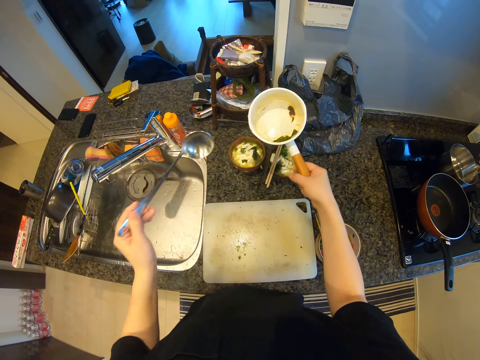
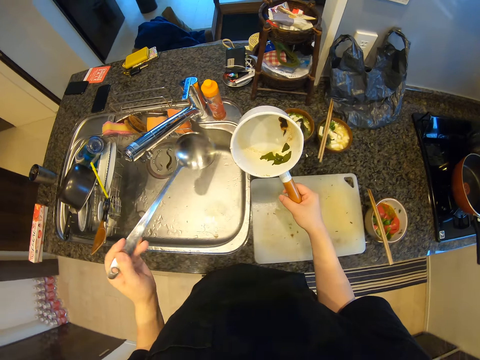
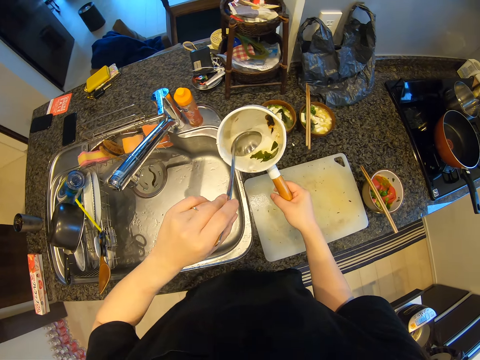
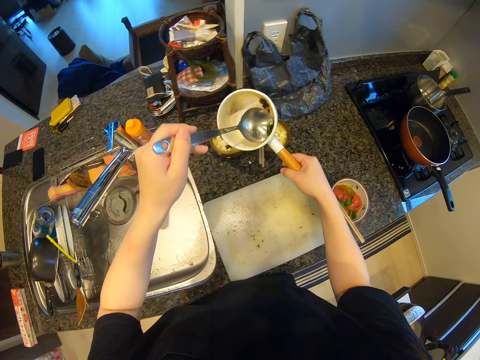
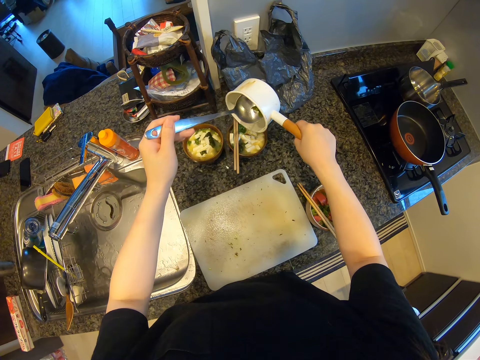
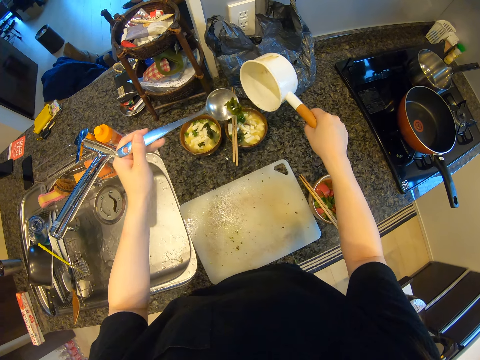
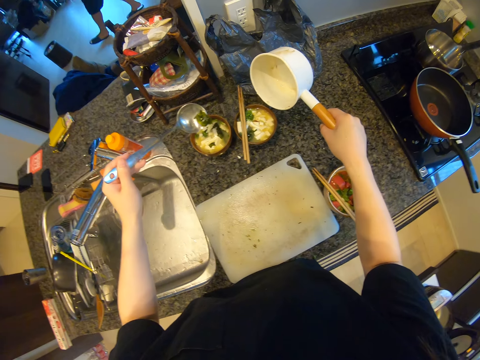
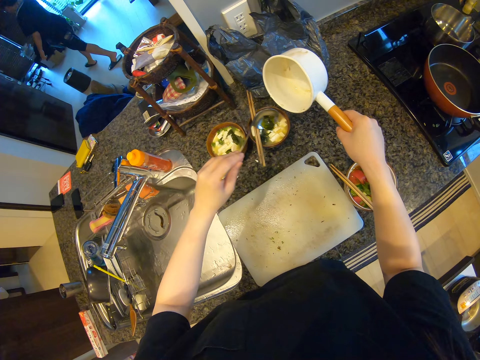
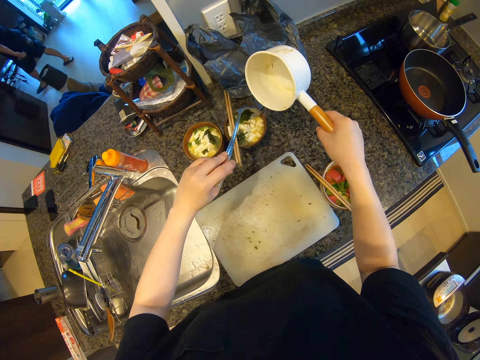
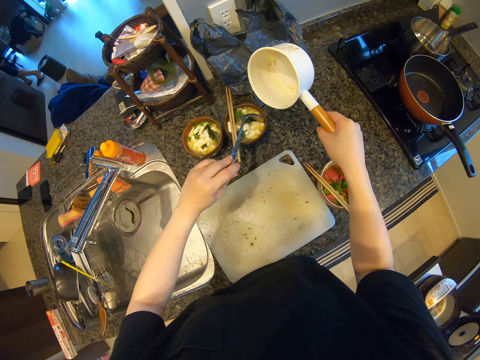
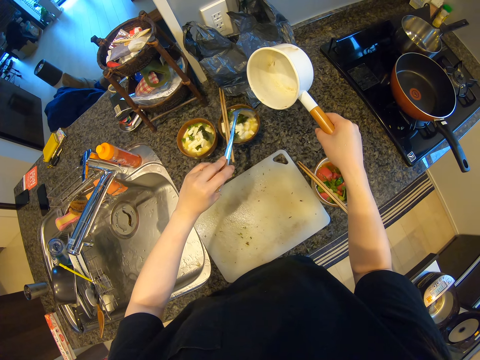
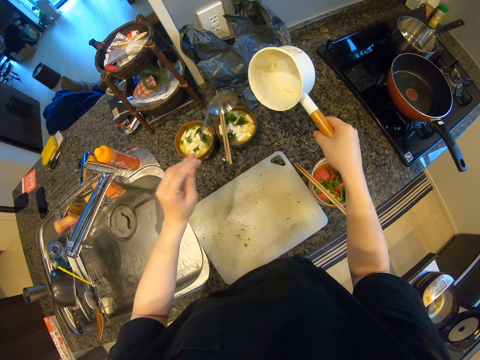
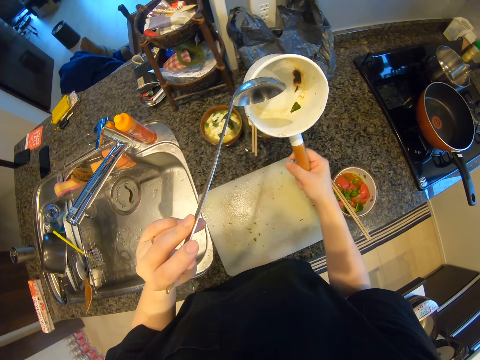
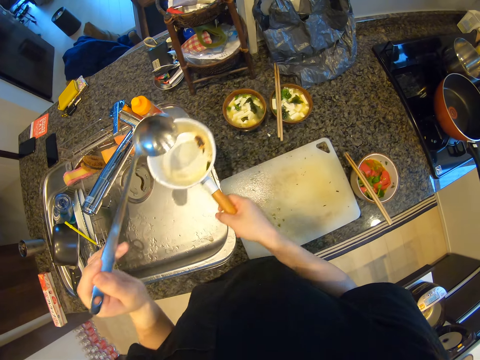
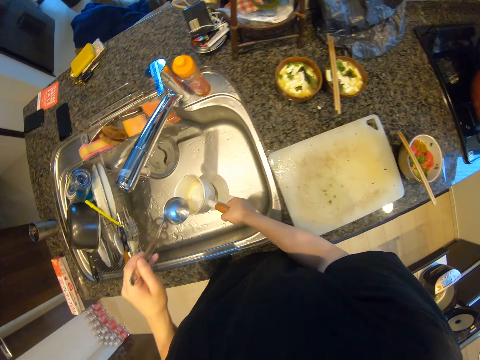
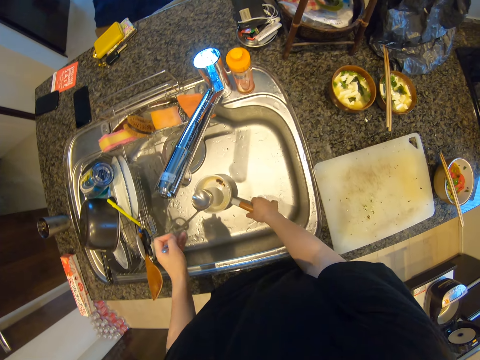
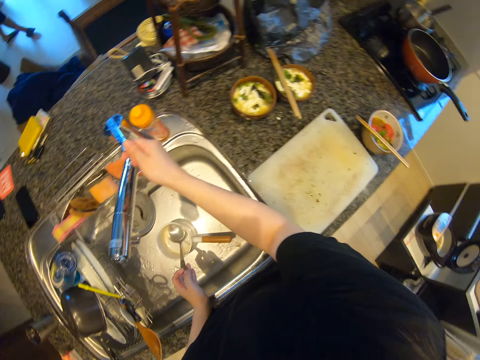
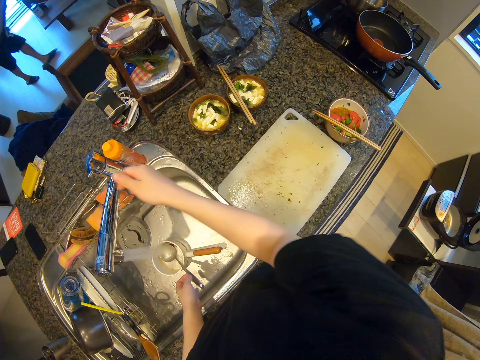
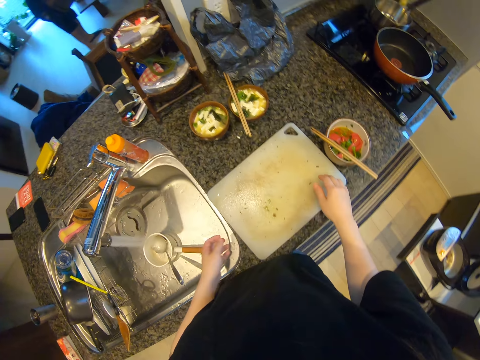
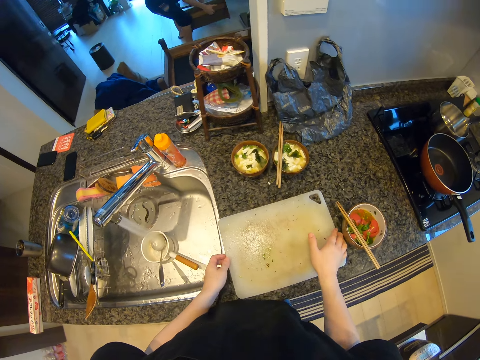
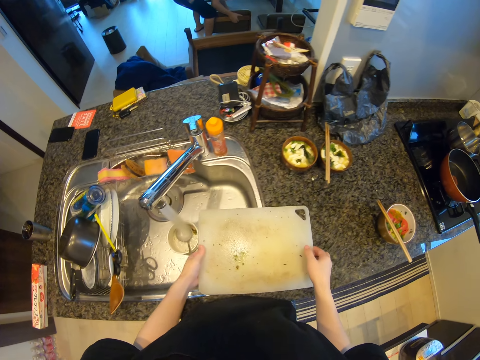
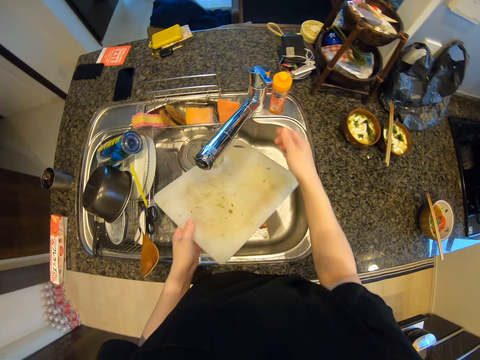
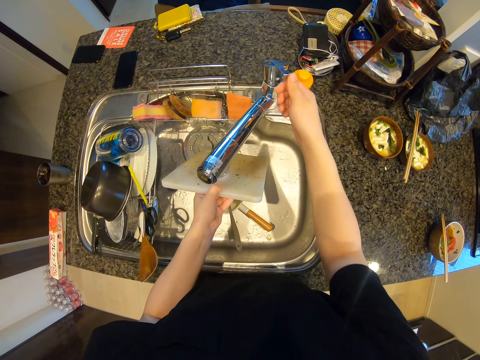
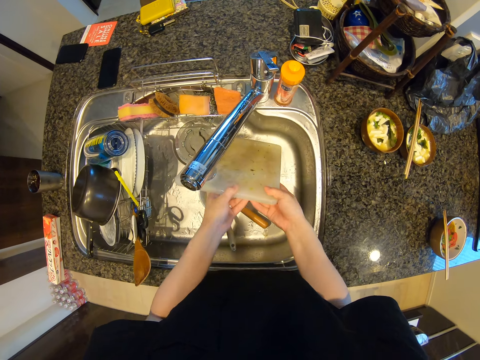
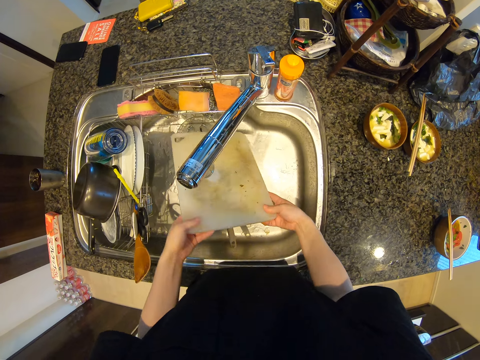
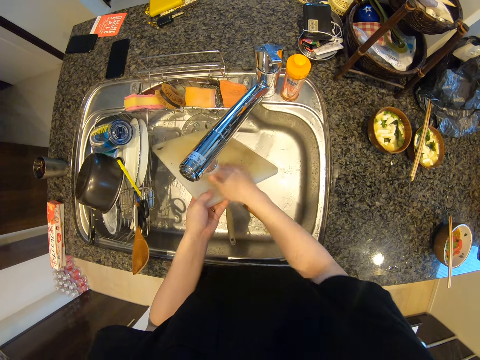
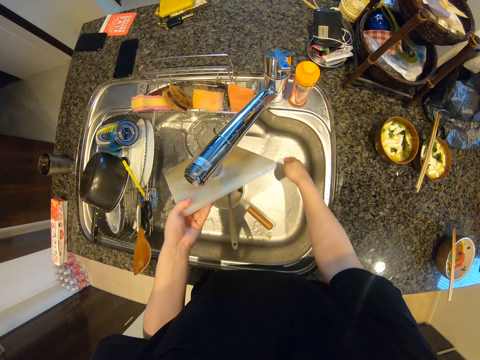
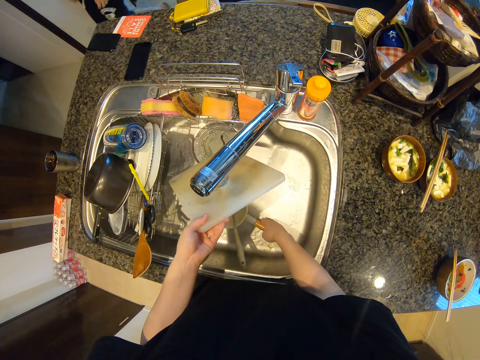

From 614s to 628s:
The camera wearer scoops vegetable. They put the vegetable in a small bowl. They place the cooking pot in the sink. They put a serving spoon in the cooking pot in the sink. They turn on a tap. They pick up a chopping board. They rinse the chopping board with tap water.

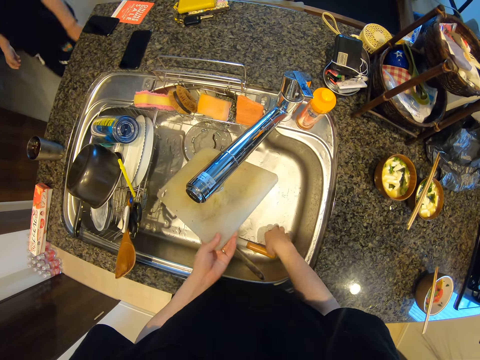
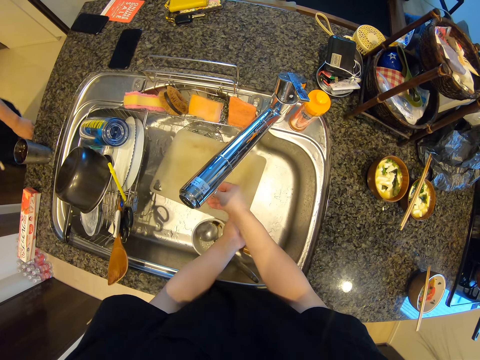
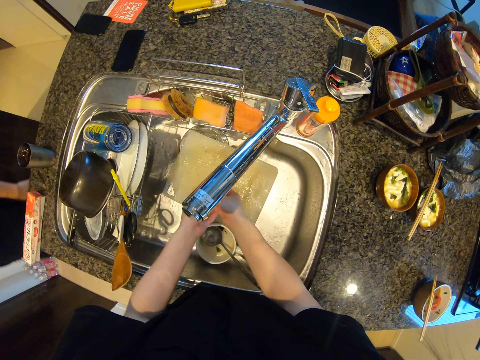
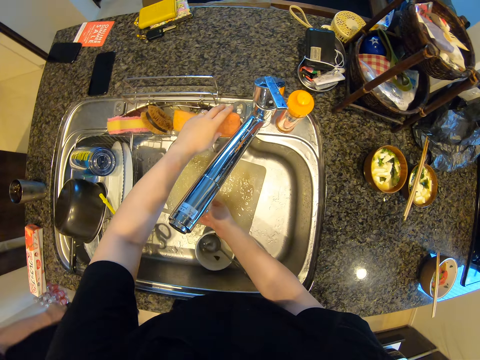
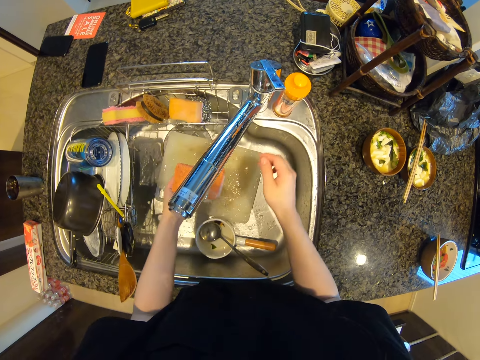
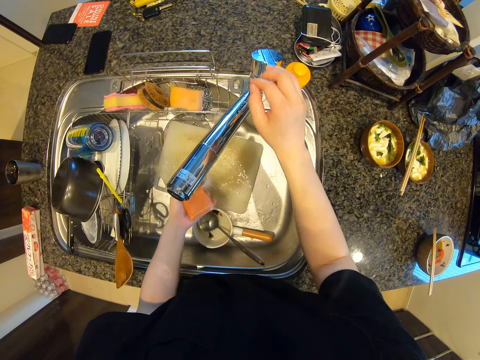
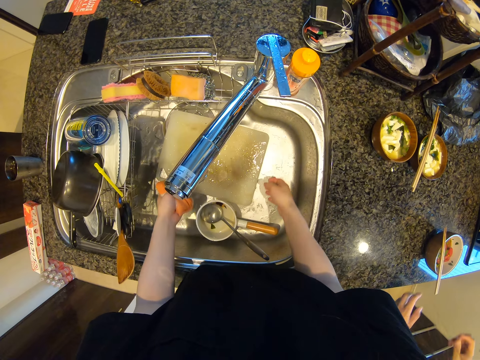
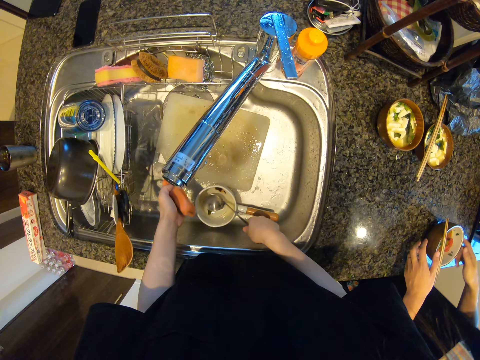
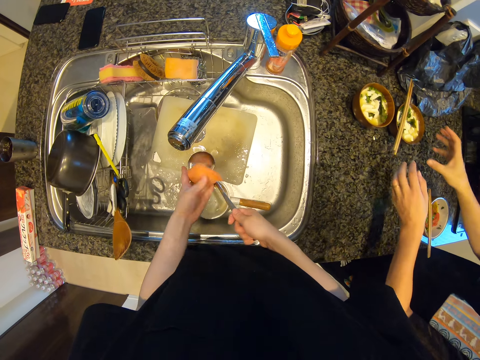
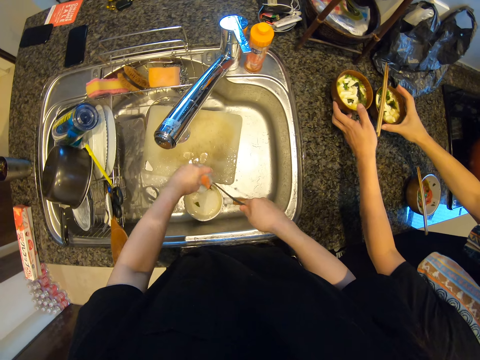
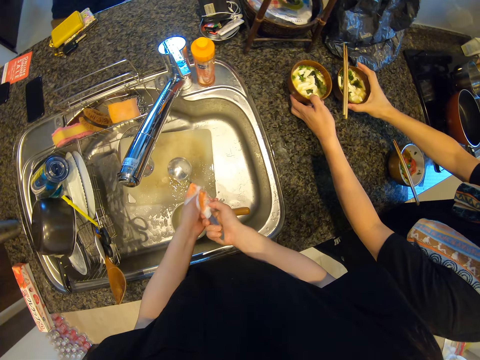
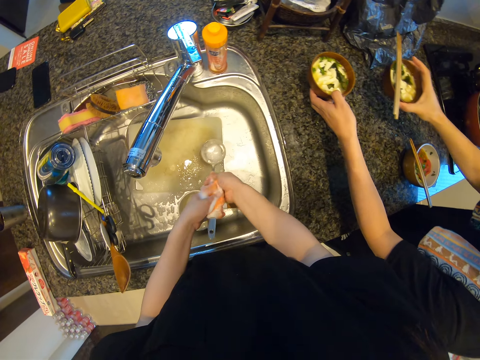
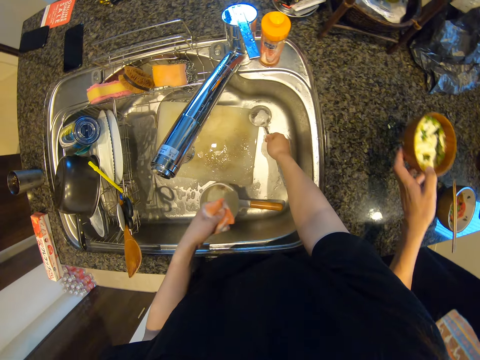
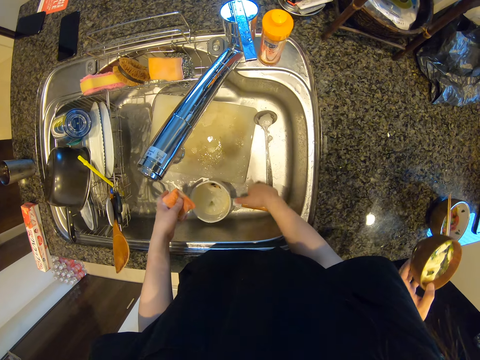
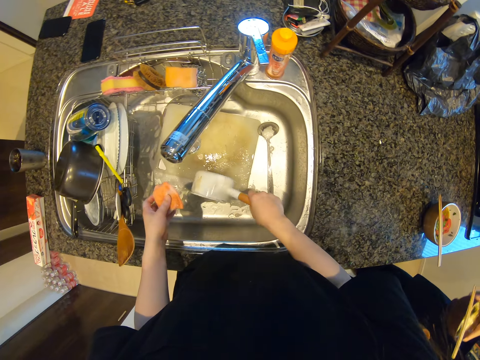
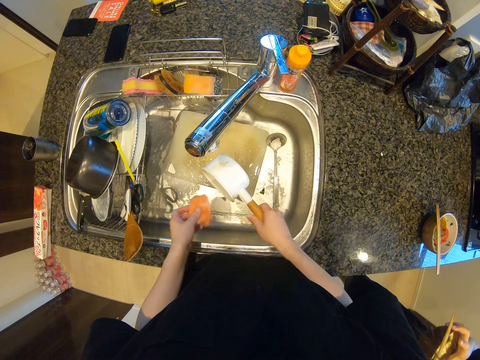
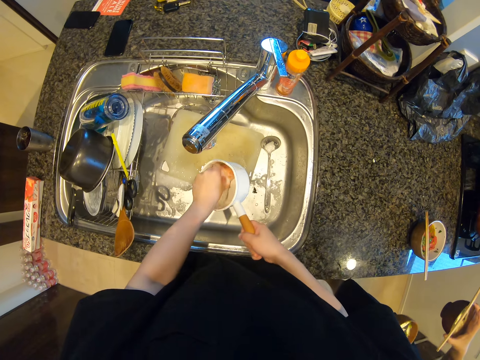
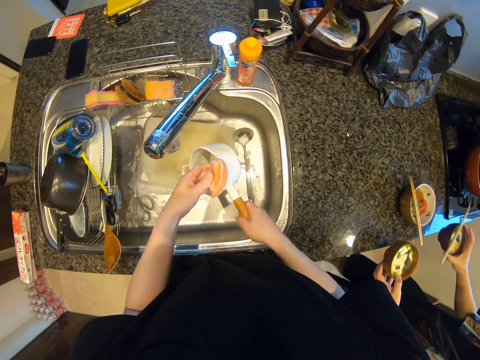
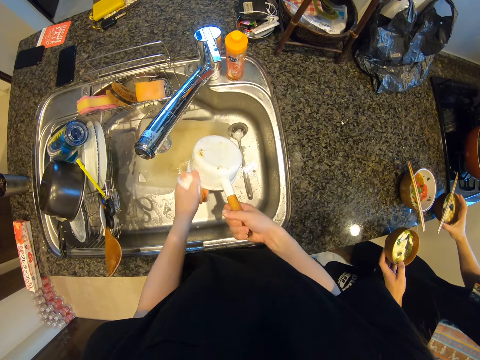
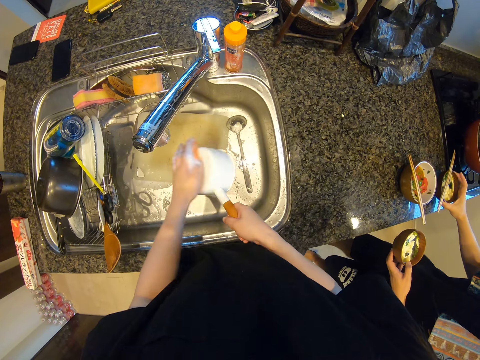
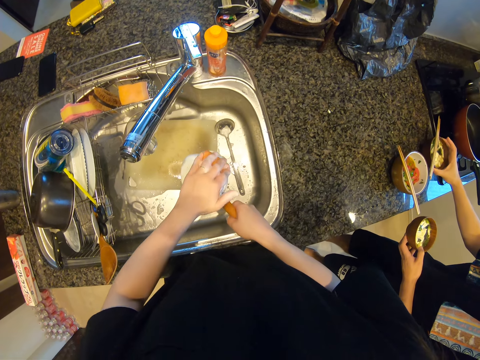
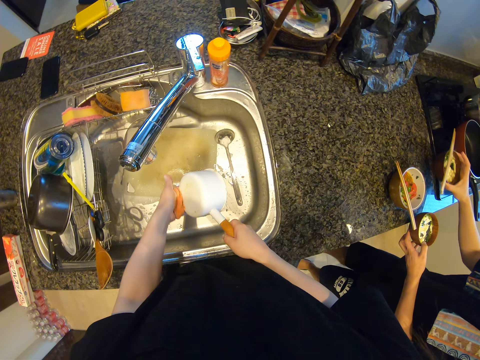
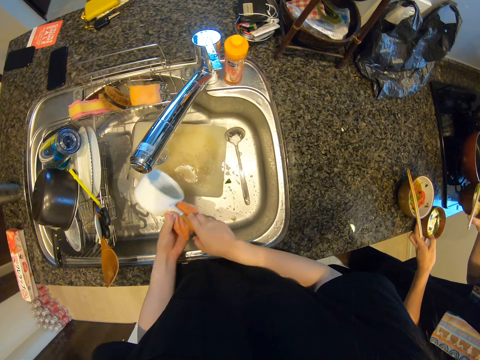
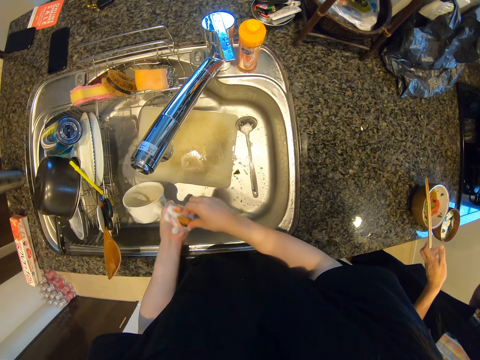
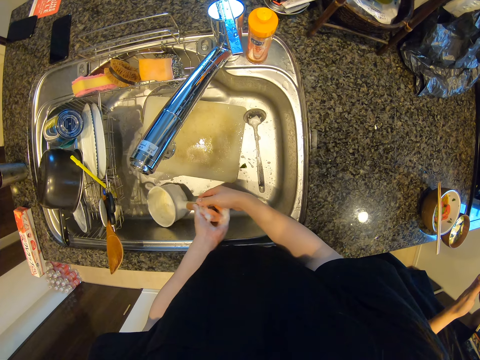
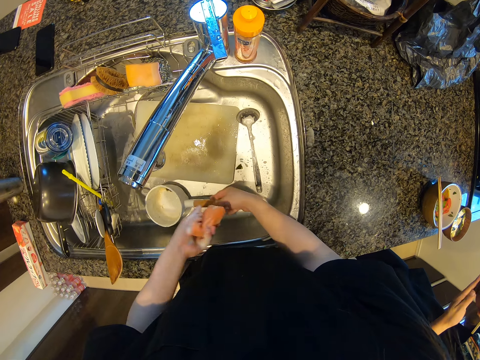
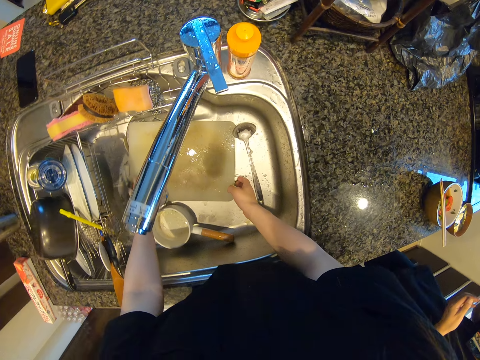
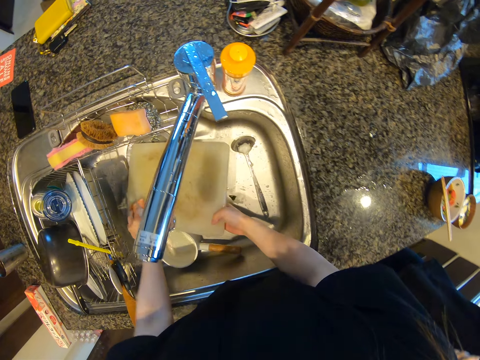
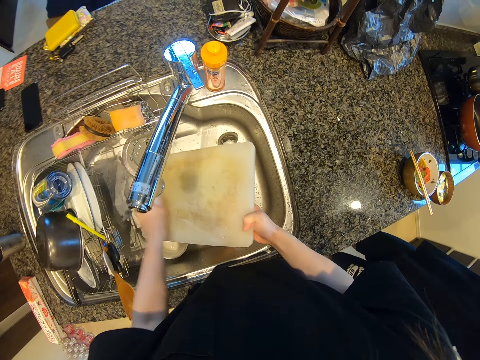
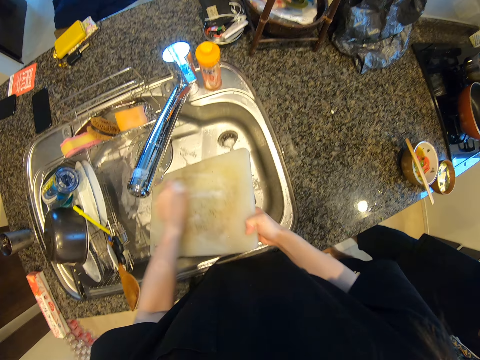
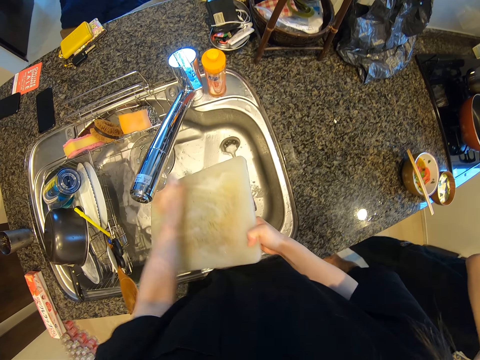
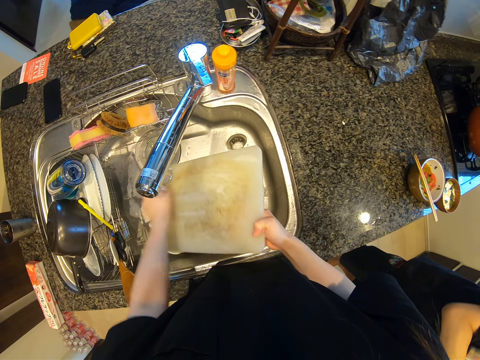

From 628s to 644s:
The camera wearer moves the cooking pot in the sink. They place the chopping board in the sink. They pick up a sponge. They turn off the tap. They pick up the serving spoon. They scrub the serving spoon with a scrubber. They place the serving spoon in the sink. They pick up the cooking pot. They pour water in the sink. They scrub the cooking pot with a scrubber. They converse with a man. They pick up the chopping board. They scrub the chopping board with a scrubber.
